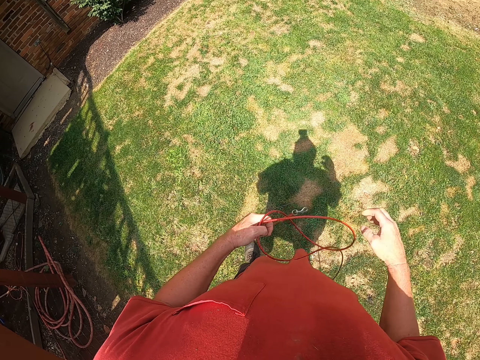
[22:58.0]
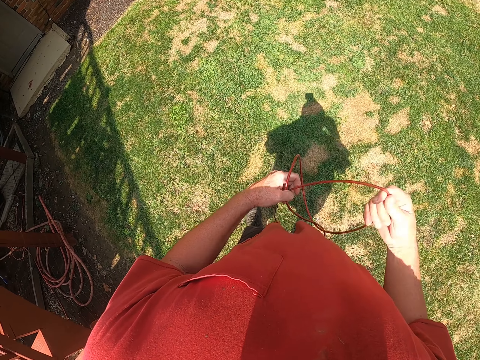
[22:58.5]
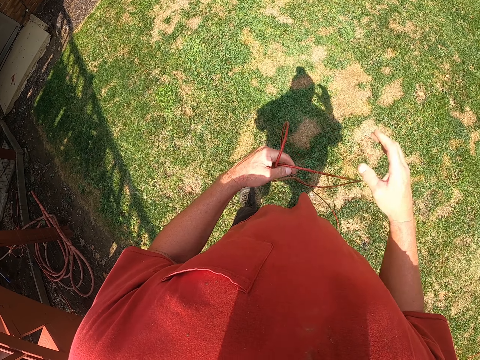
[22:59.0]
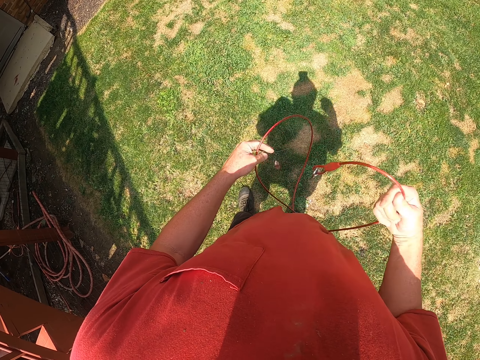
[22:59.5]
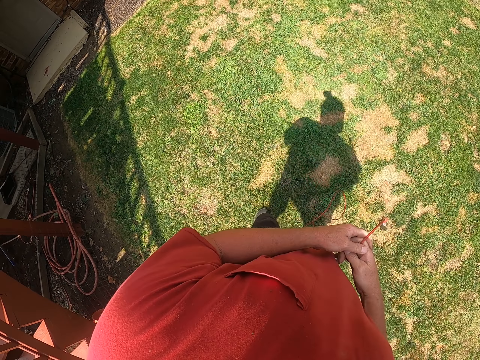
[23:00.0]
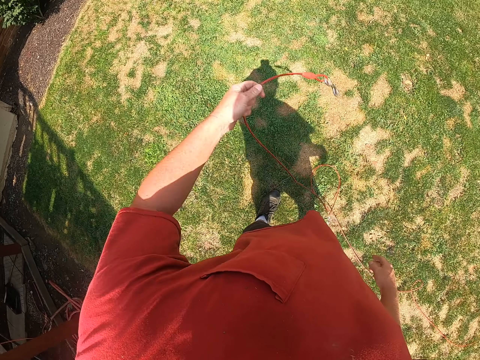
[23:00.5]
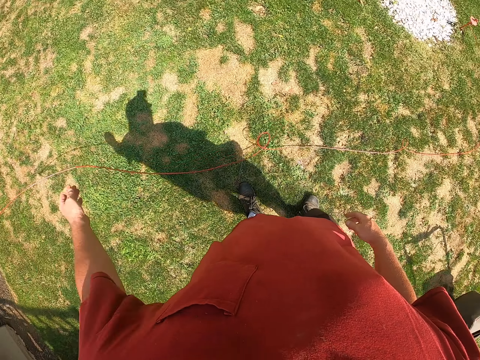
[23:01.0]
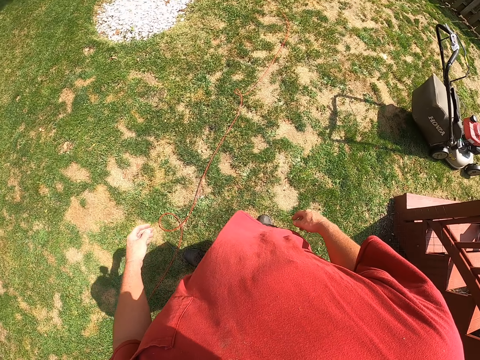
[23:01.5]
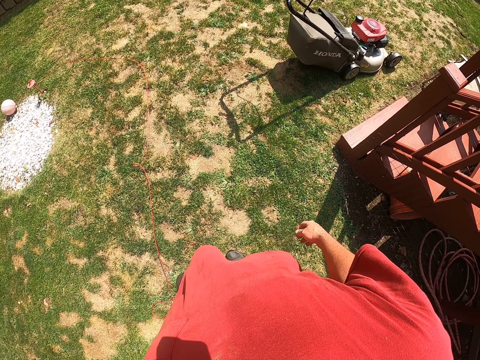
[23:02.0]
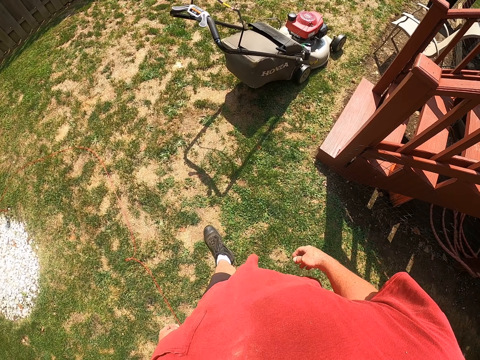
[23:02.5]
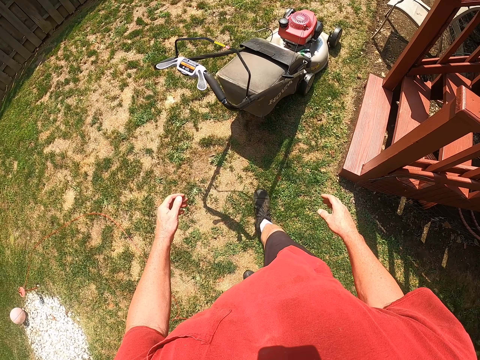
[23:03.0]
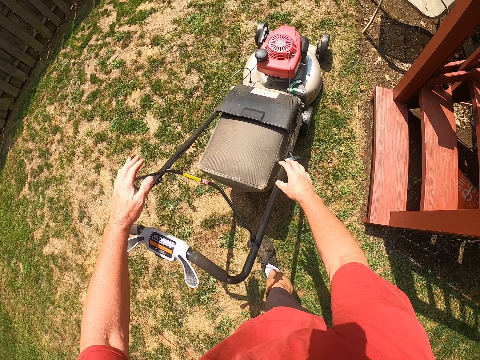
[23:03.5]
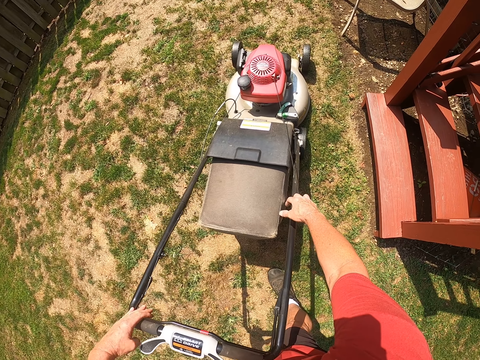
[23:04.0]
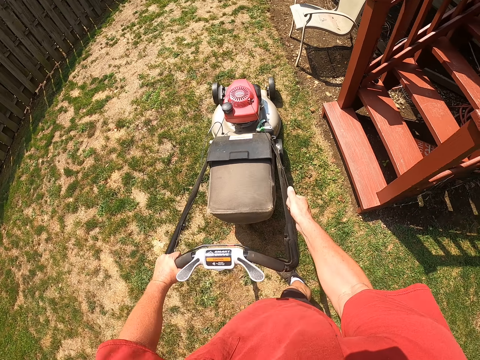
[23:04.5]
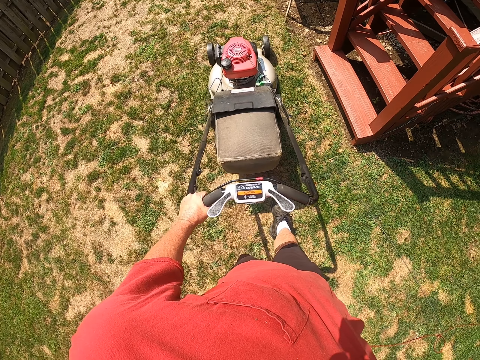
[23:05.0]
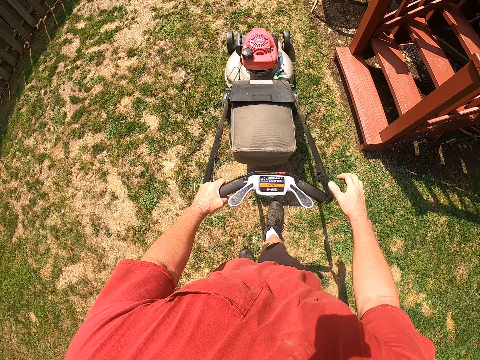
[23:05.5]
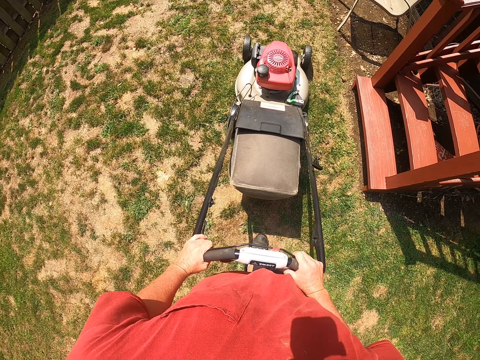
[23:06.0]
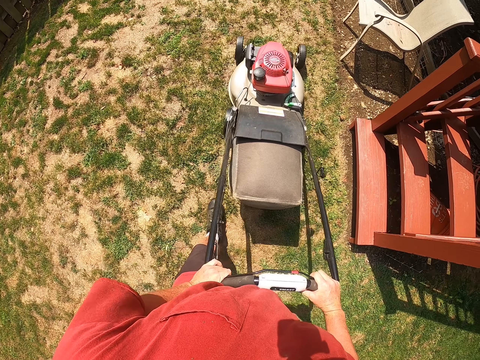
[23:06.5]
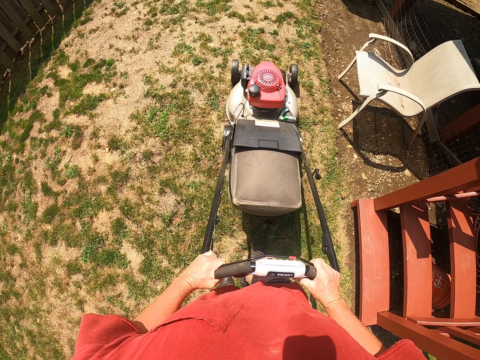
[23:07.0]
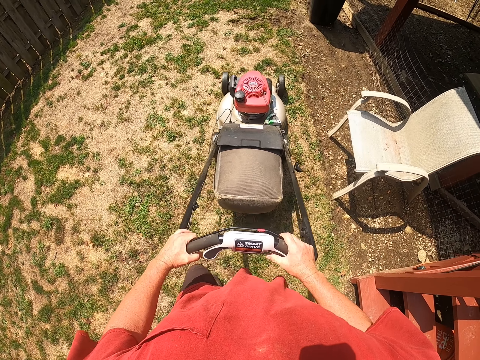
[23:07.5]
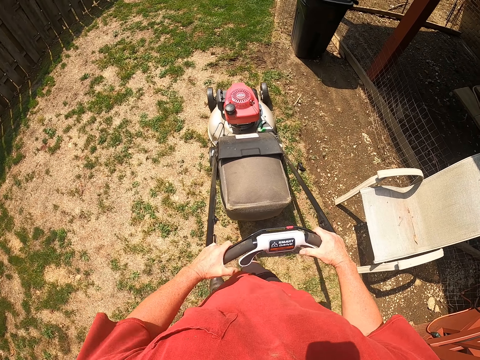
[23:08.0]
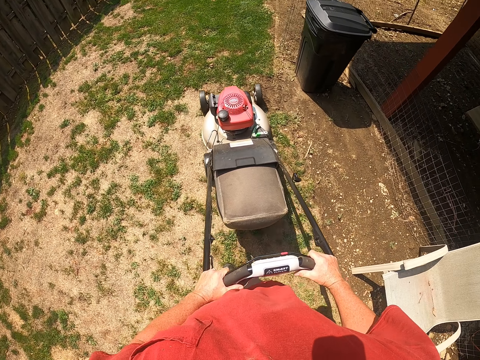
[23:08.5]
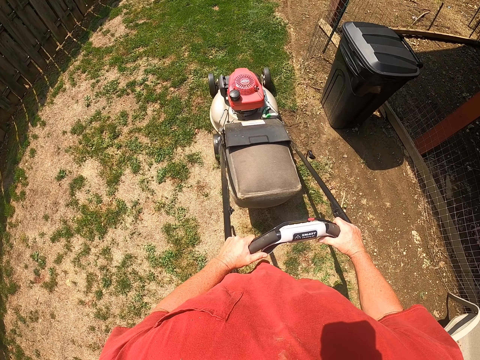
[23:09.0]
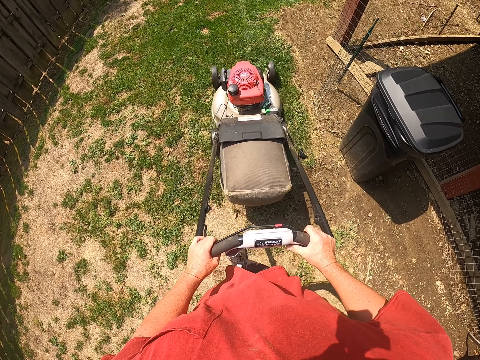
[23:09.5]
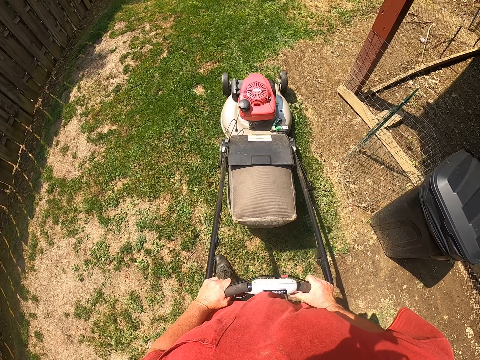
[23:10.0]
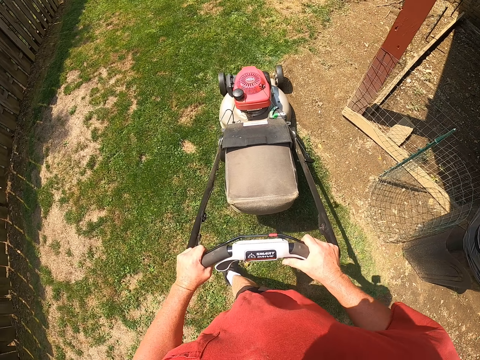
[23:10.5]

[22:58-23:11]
The camera wearer throws the tube. They cut the grass with the lawn mower. They start the lawn mower and continue cutting the grass.

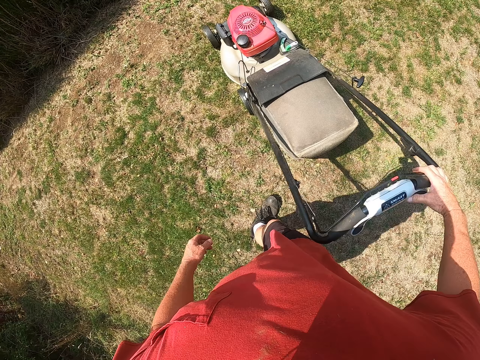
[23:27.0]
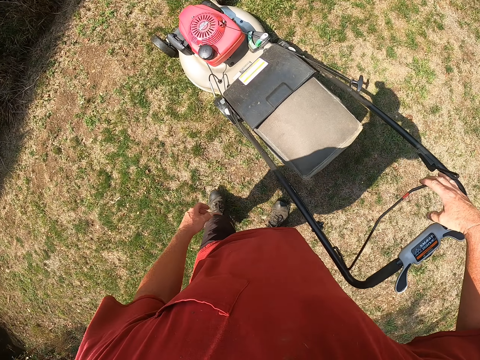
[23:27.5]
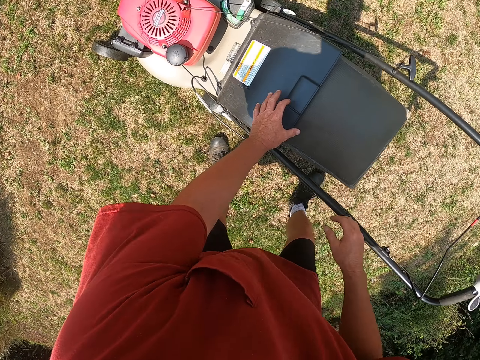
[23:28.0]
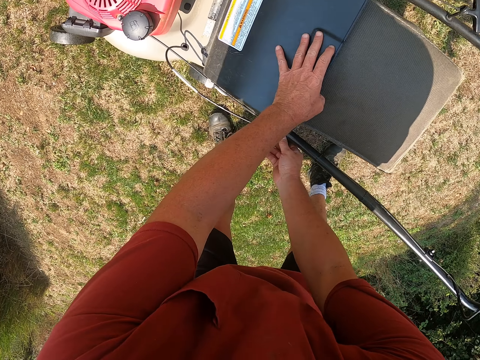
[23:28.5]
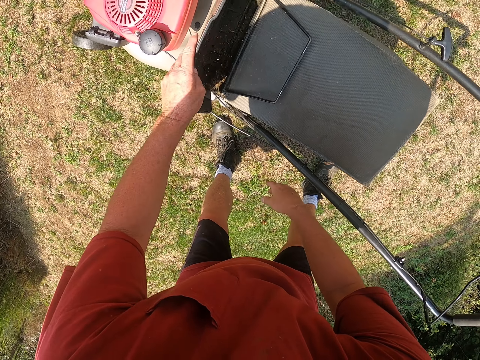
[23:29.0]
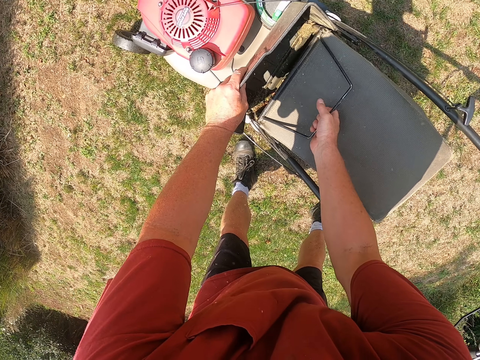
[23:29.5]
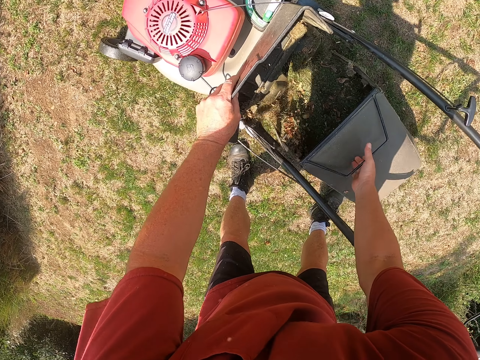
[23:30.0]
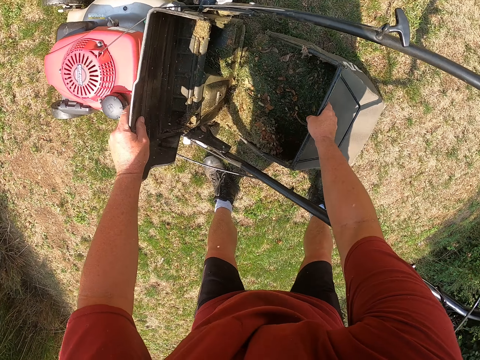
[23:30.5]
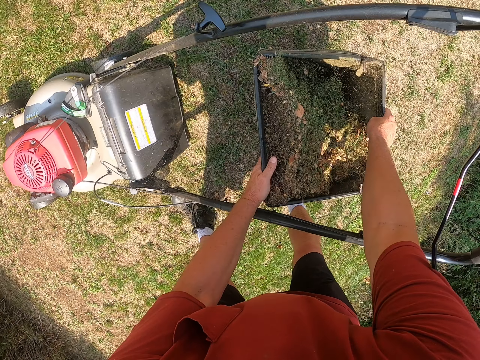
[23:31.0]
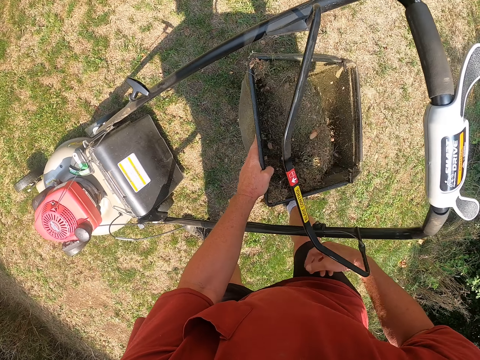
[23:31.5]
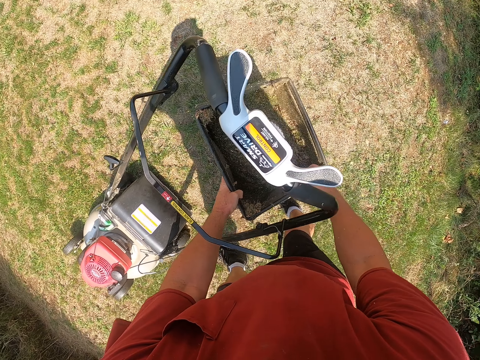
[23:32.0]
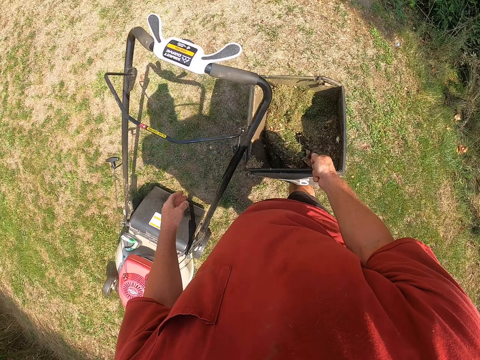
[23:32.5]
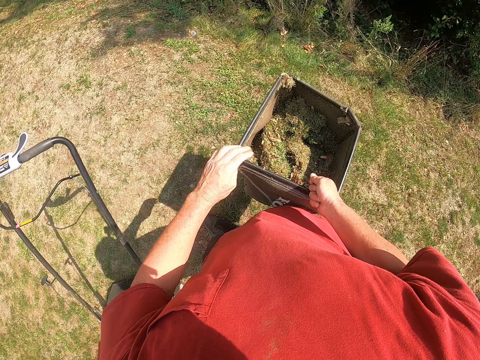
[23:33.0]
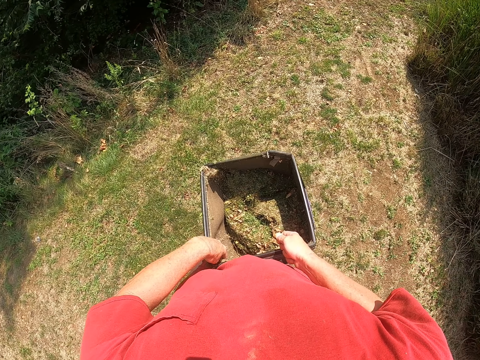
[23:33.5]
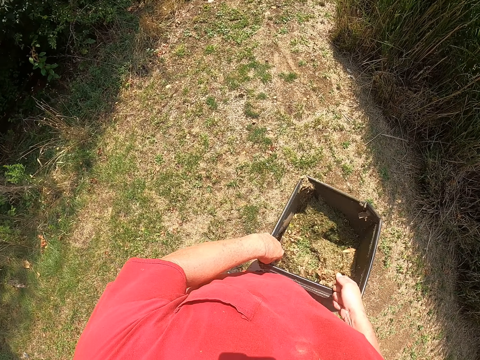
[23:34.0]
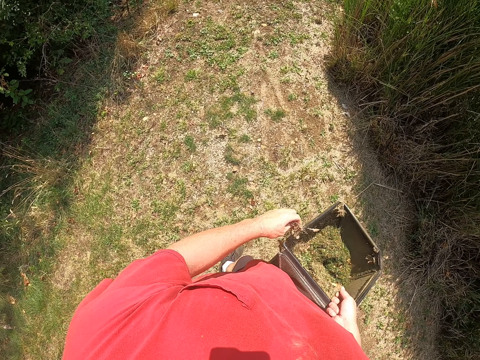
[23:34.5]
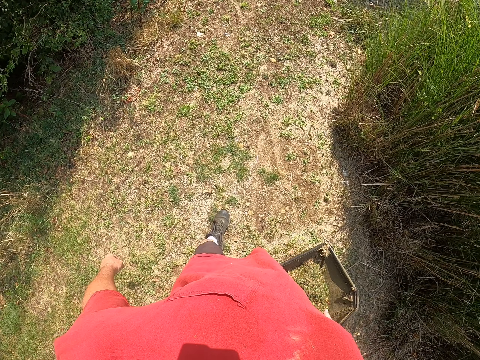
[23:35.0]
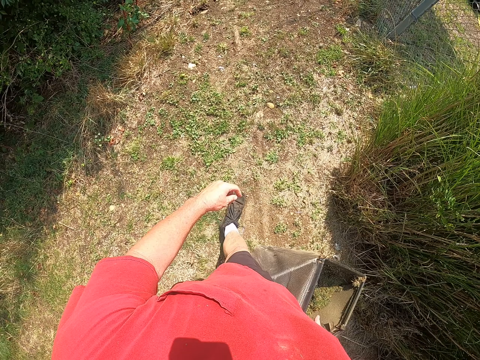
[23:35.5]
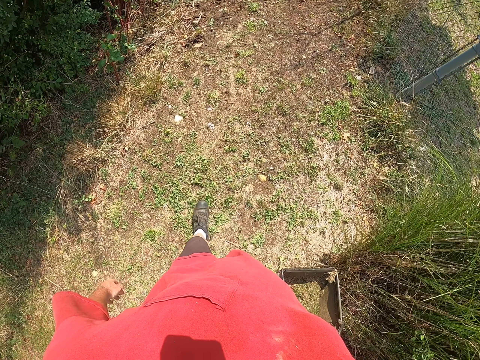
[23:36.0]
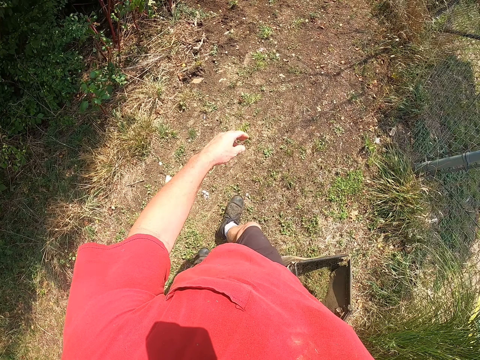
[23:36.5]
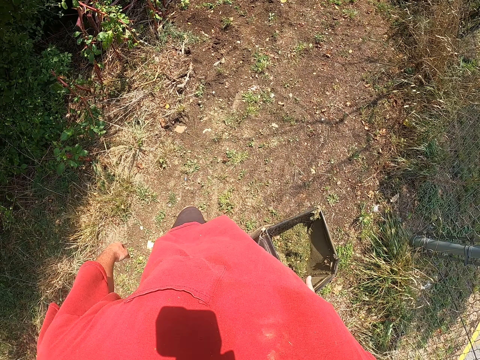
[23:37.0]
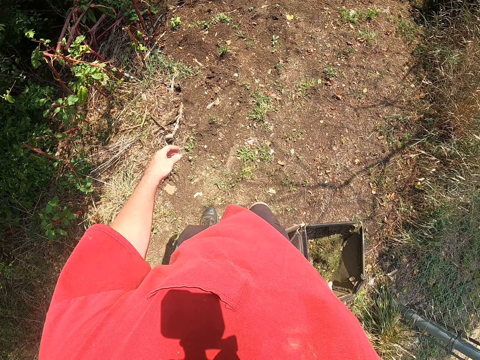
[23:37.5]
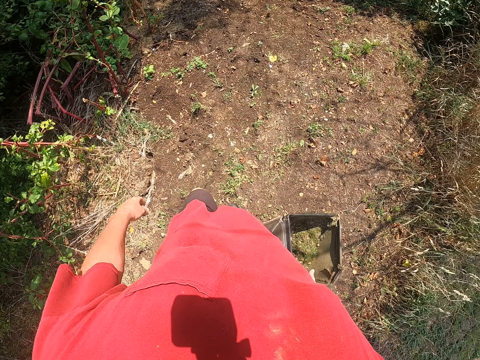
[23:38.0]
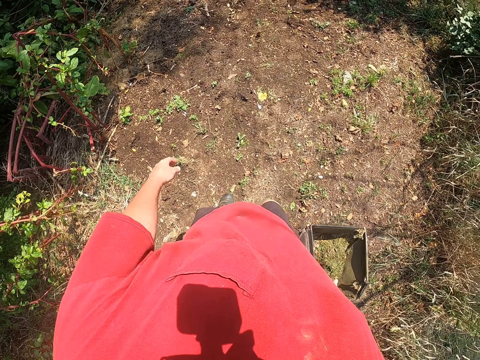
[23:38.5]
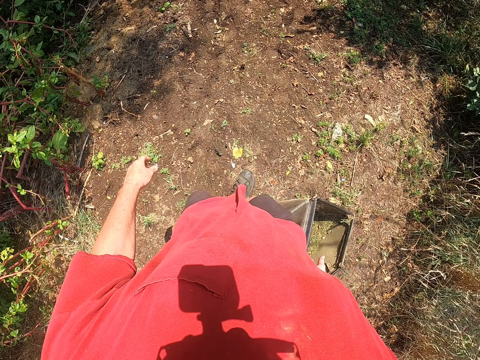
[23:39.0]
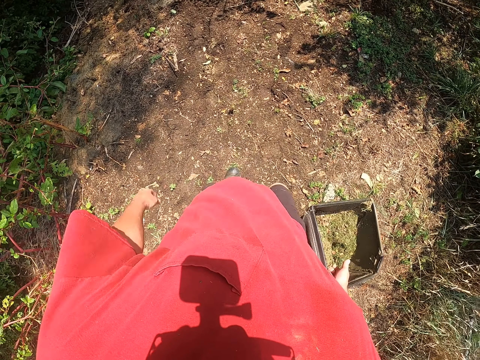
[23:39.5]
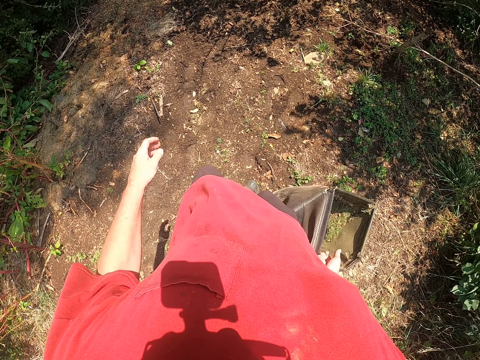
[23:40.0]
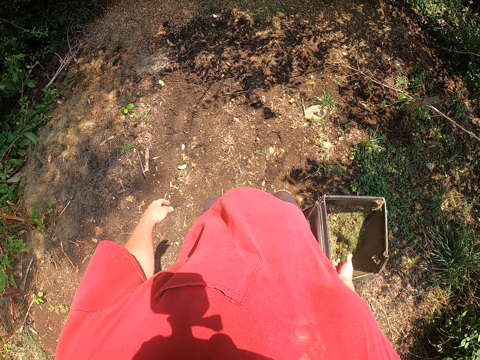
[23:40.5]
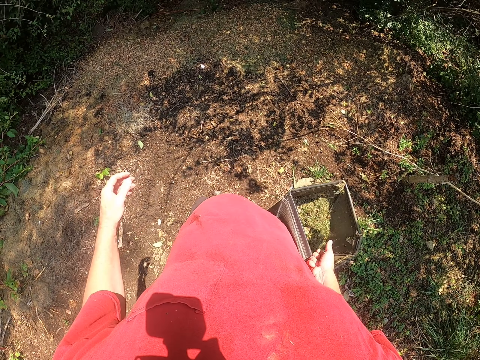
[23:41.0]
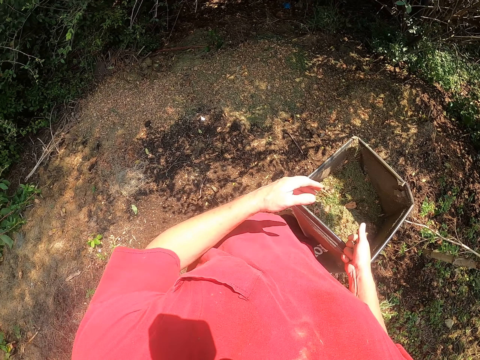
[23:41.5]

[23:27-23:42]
The camera wearer opens the lawn mower's cover and removes the lawn mower's garbage bin. They walk the garden of the farm.
